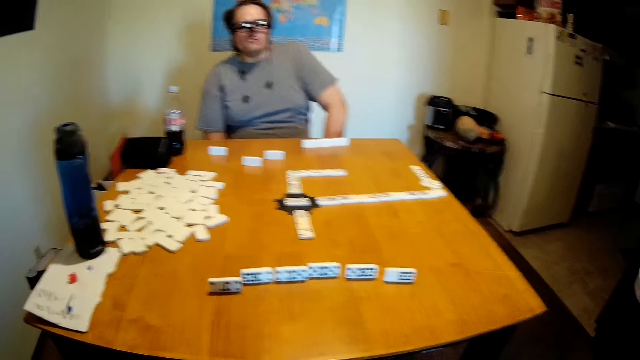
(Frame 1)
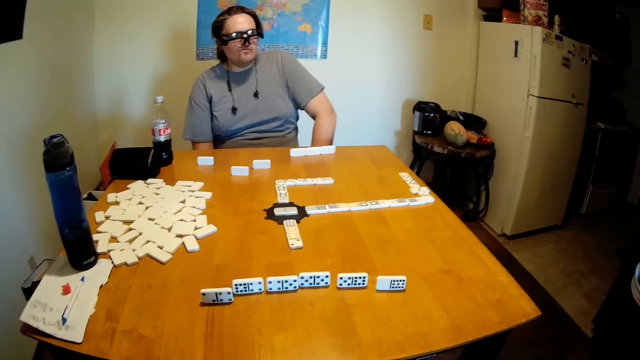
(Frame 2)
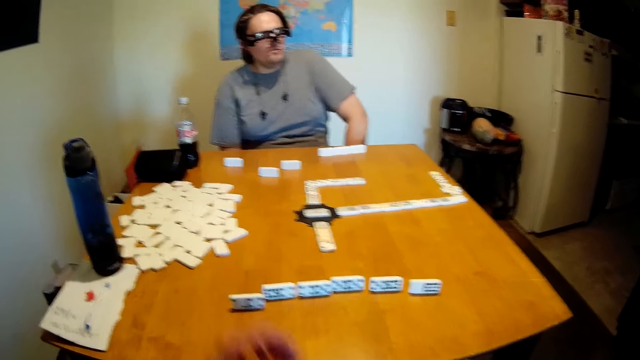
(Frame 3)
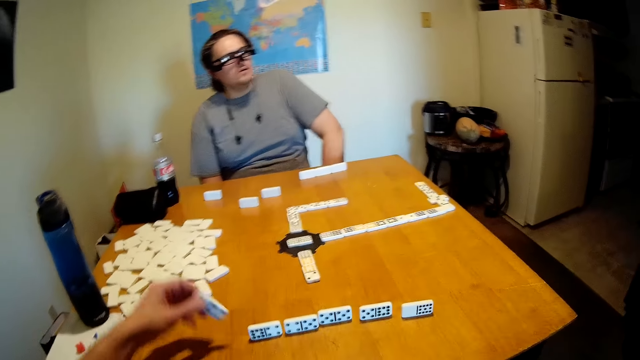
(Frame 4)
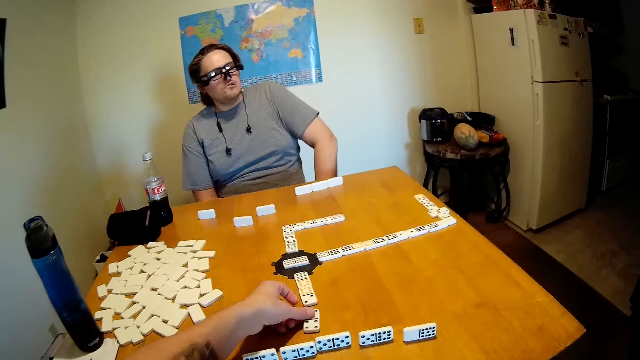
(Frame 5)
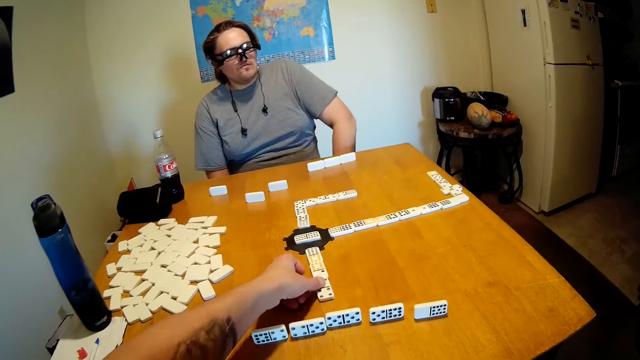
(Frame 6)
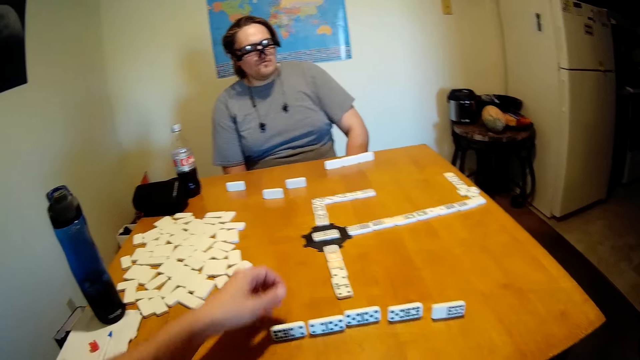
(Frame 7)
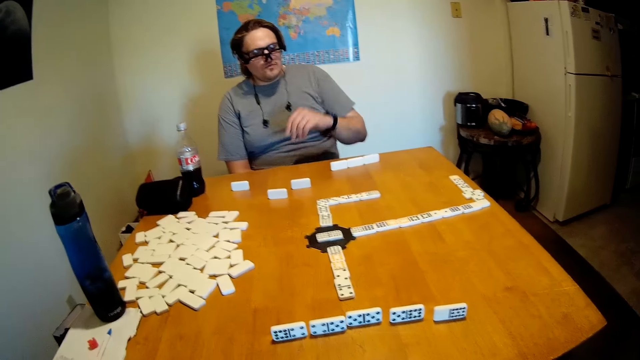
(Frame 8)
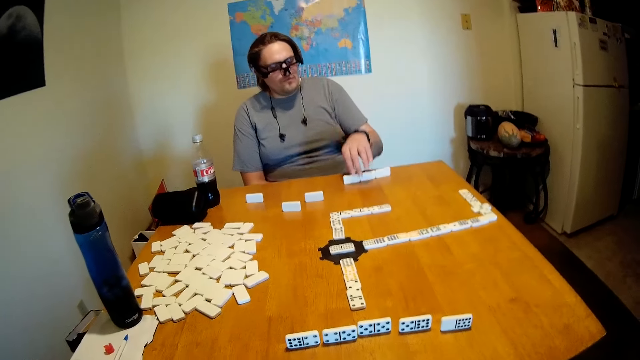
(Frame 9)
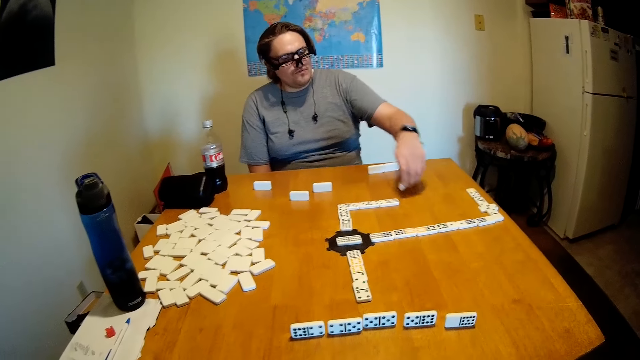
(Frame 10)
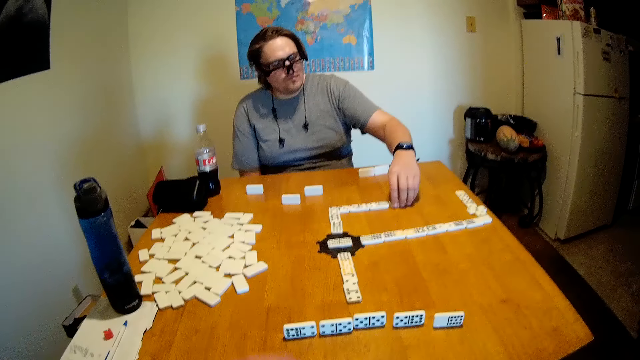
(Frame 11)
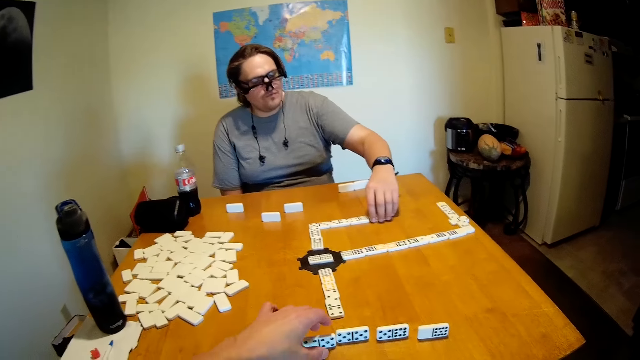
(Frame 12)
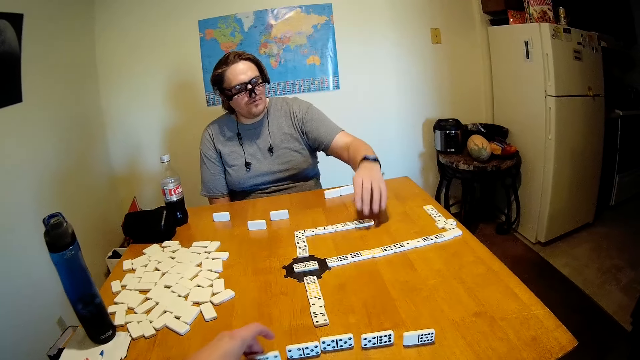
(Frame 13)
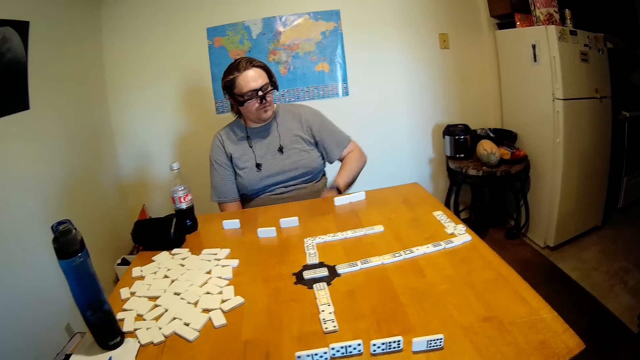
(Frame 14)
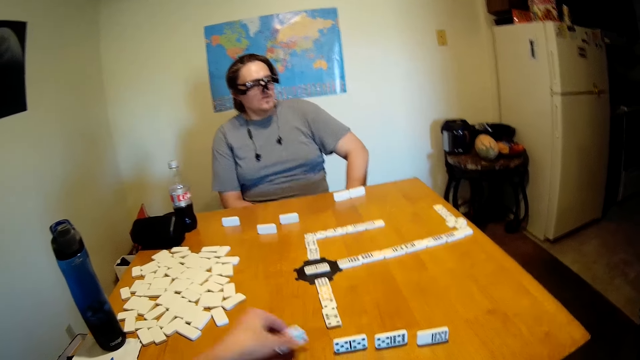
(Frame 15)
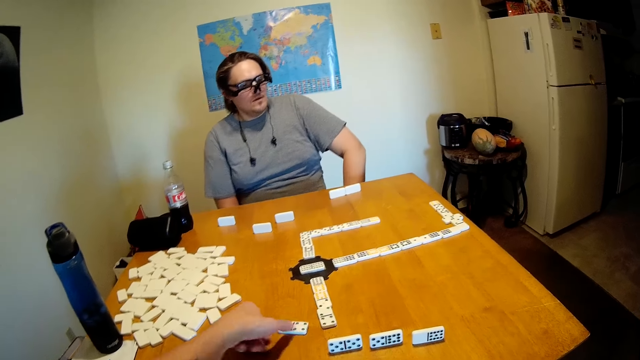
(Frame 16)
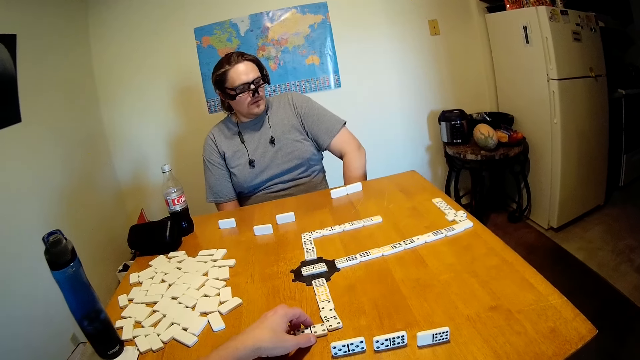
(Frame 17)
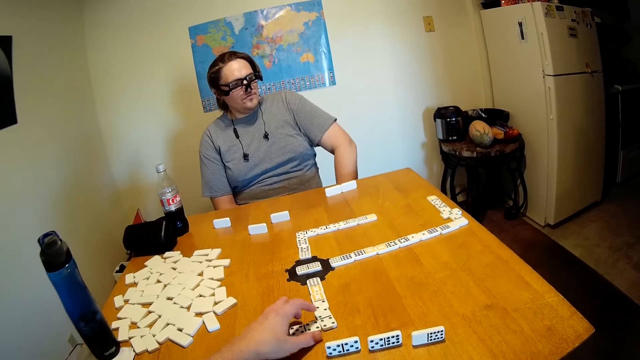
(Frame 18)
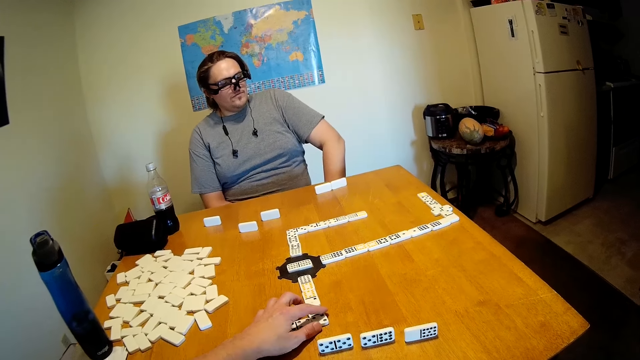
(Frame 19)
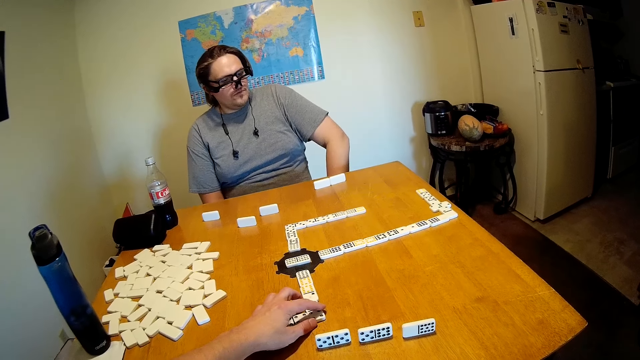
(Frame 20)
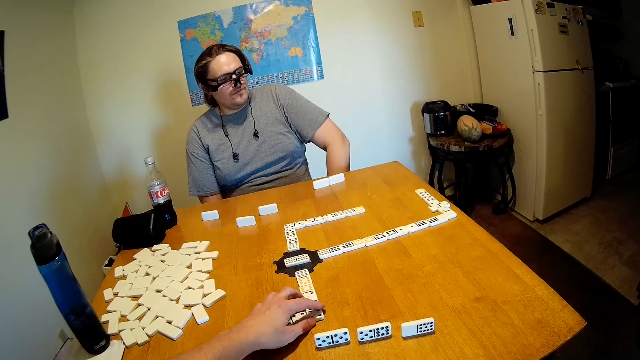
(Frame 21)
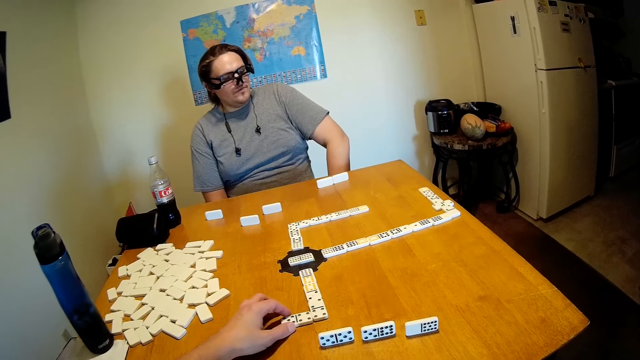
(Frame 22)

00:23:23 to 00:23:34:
The camera wearer picks up the dominoes or game piece. A person picks up the game piece. The camera wearer puts the dominoes on the table. The person puts the game piece on the pattern, removes the hand from the pattern and picks up the dominoes. The camera wearer picks up the game piece. The person puts the dominoes on the table. The camera wearer puts the game piece on the pattern, picks up the dominoes and removes the hand from the pattern. The person picks up the game piece. The camera wearer puts the dominoes on the table. The person puts the game piece on the pattern.

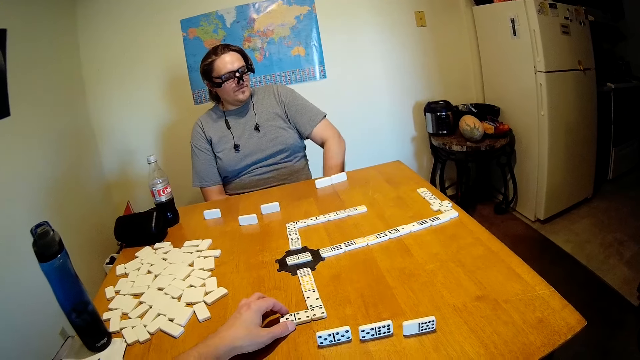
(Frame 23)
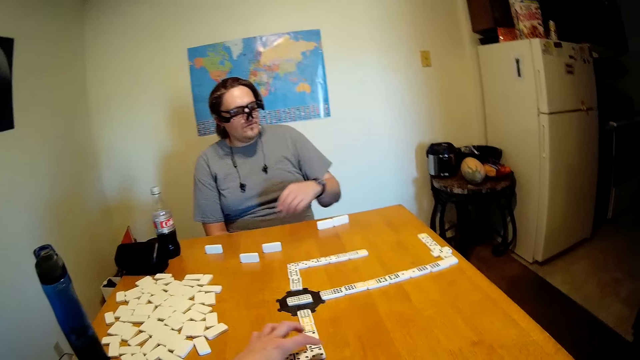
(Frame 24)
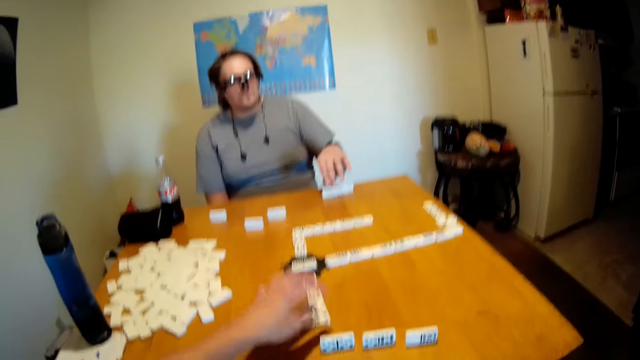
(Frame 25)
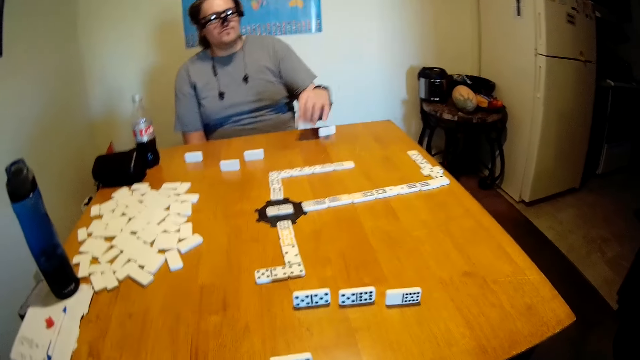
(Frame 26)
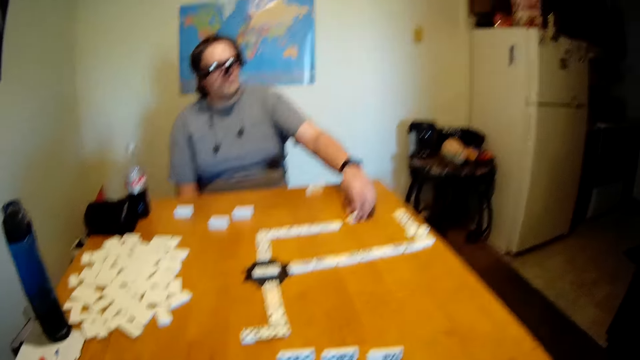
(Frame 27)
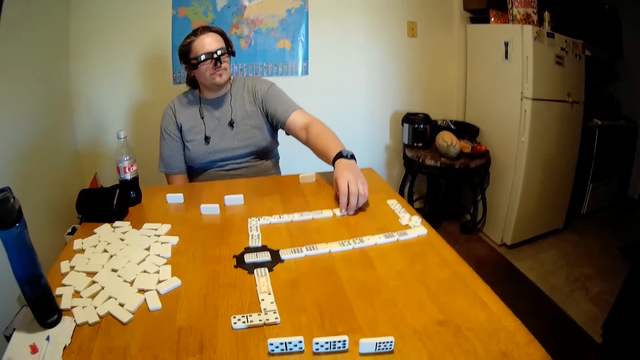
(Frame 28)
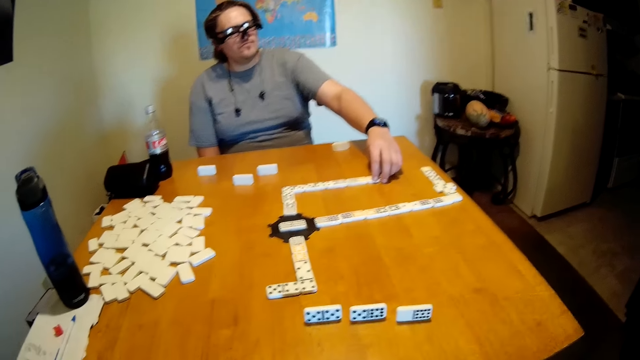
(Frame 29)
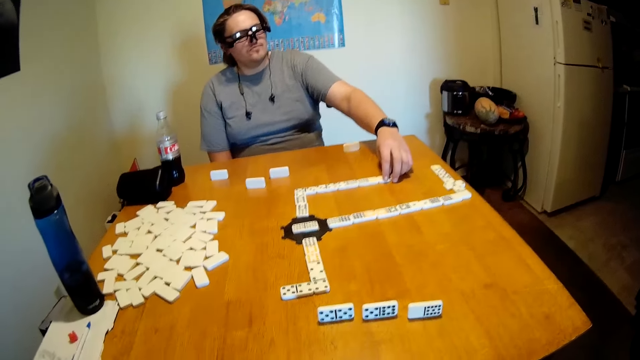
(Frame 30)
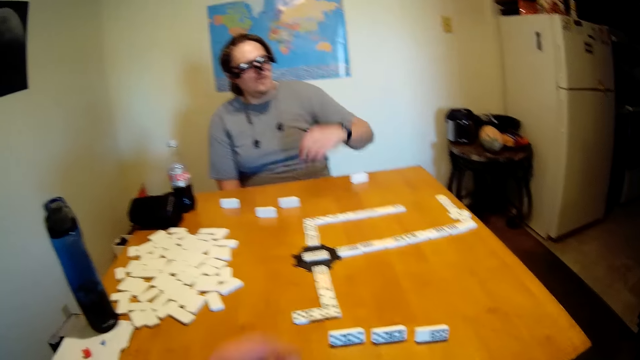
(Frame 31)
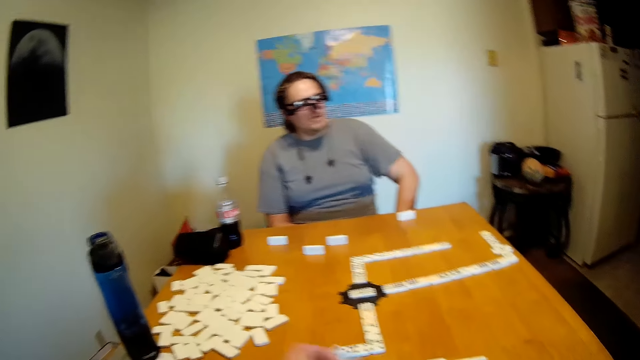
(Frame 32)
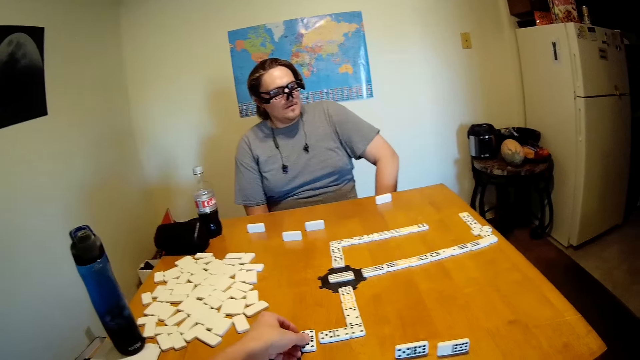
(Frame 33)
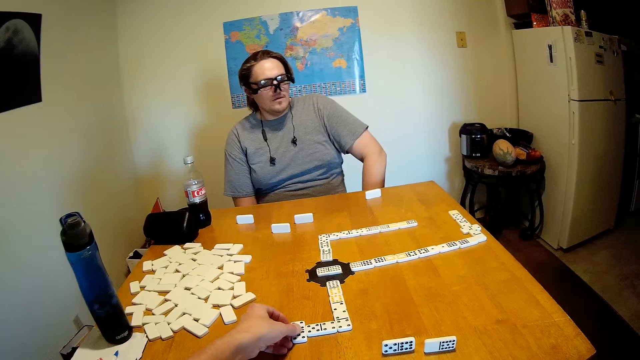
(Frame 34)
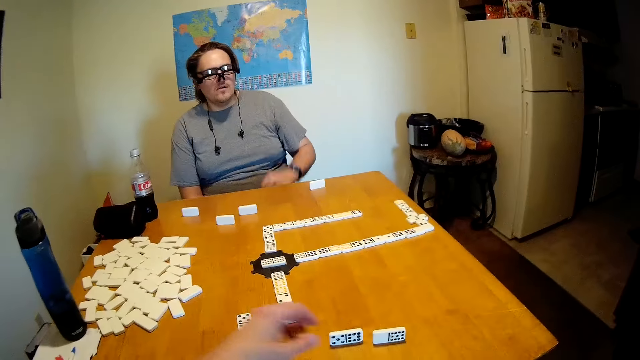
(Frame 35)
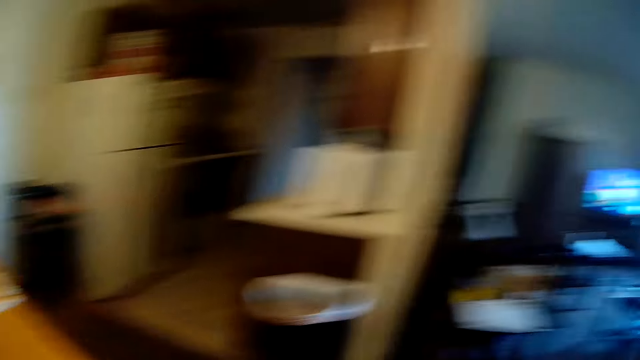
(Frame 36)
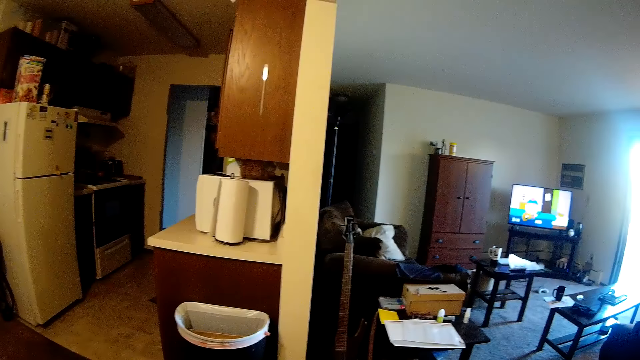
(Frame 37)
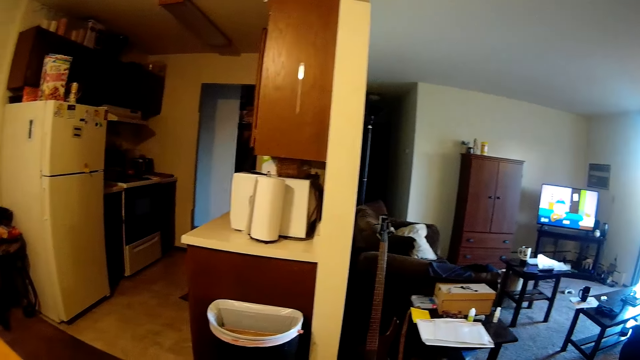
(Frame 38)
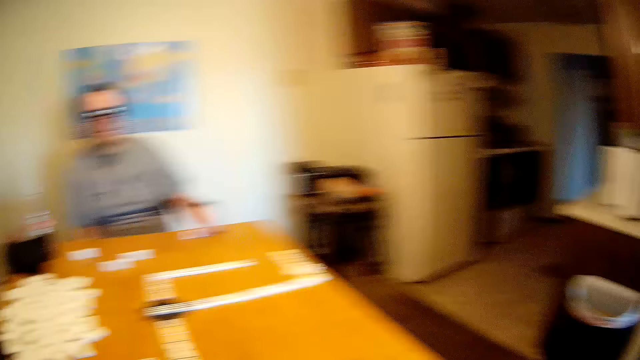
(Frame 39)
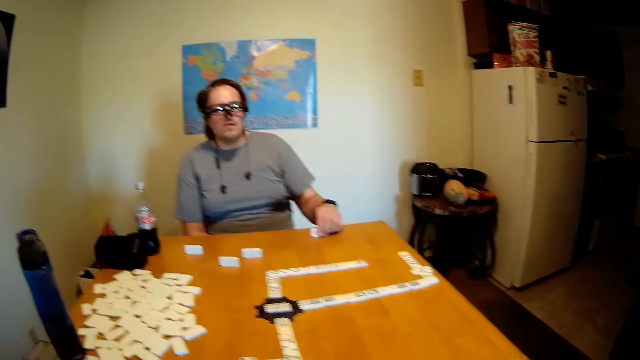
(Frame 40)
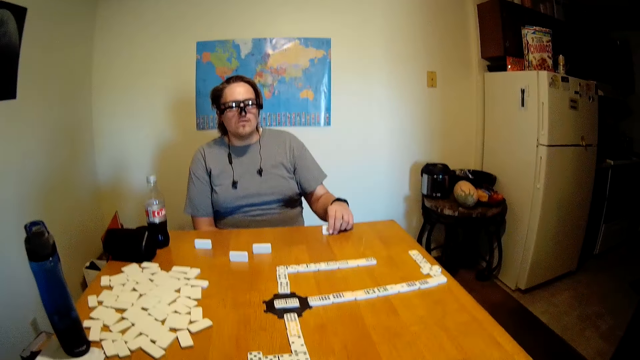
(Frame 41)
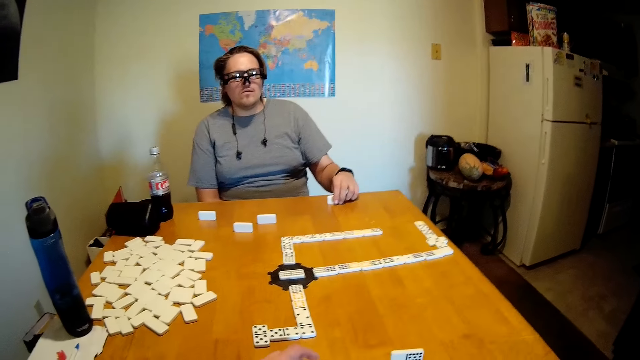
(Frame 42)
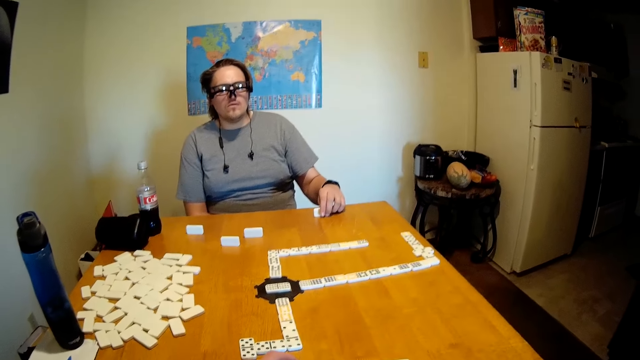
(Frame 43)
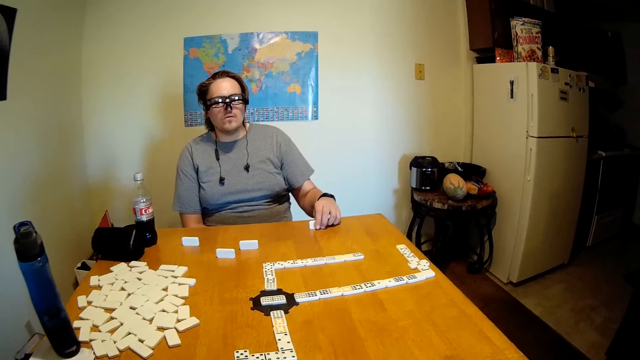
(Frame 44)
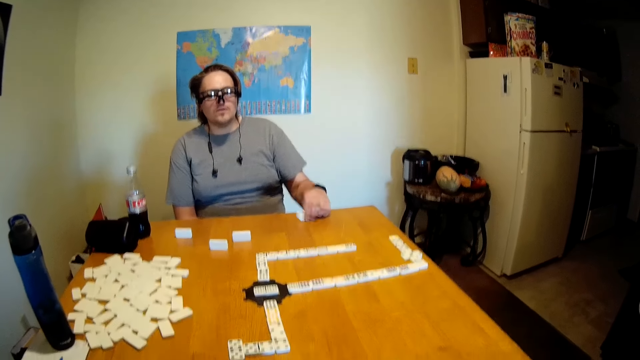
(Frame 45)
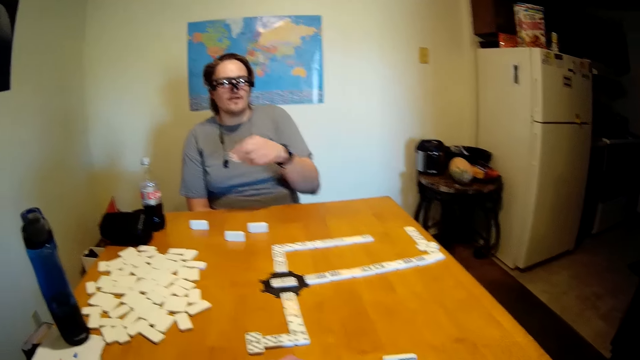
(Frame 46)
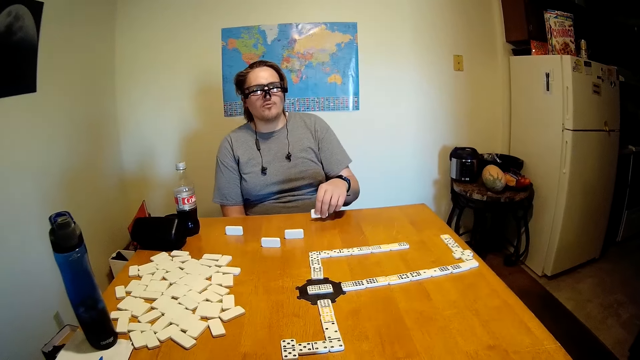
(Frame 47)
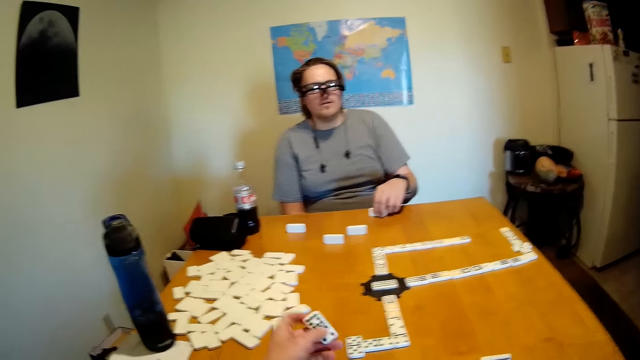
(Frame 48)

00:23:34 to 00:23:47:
A person removes the hand from the pattern and picks up the dominoes or game piece. The camera wearer picks up the game piece and puts the game piece on the pattern. The person puts the dominoes on the table. The camera wearer removes the hand from the pattern. The person picks up the game piece and puts the game piece on the pattern. The camera wearer puts the dominoes on the table. The person picks up the game piece. The camera wearer looks around. The person puts the game piece on the pattern. The camera wearer picks up the game piece and puts the game piece down on the table.
